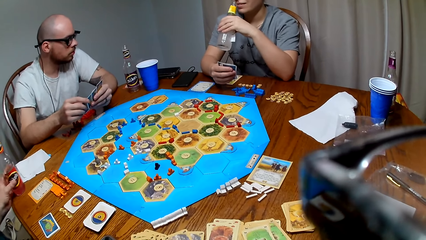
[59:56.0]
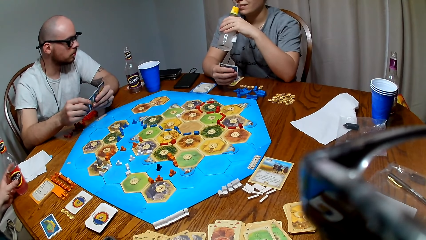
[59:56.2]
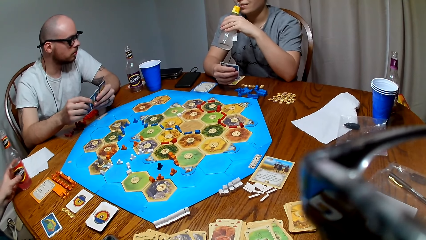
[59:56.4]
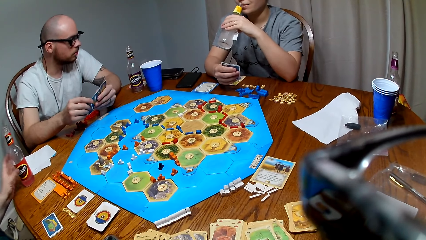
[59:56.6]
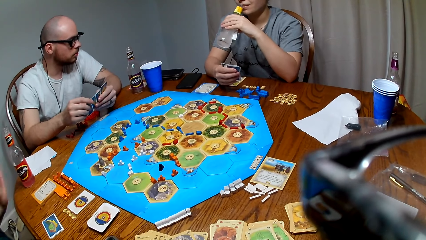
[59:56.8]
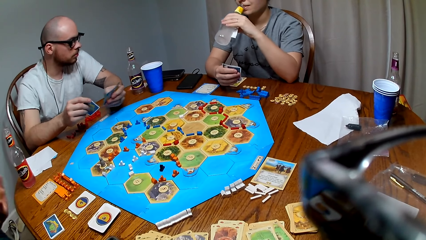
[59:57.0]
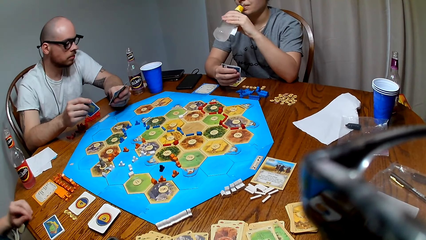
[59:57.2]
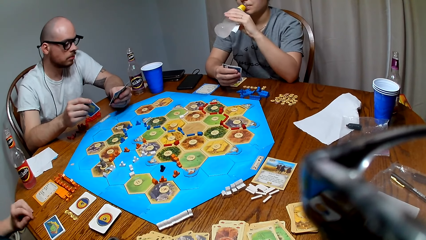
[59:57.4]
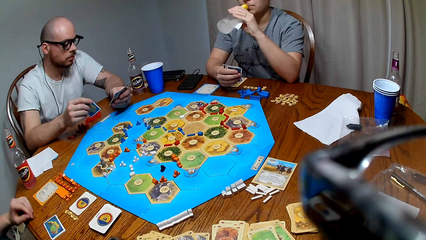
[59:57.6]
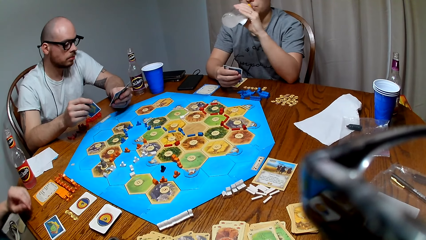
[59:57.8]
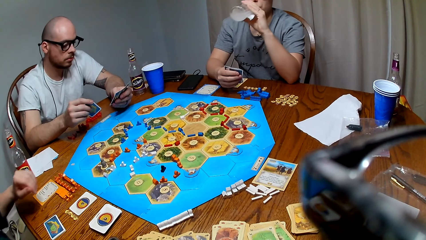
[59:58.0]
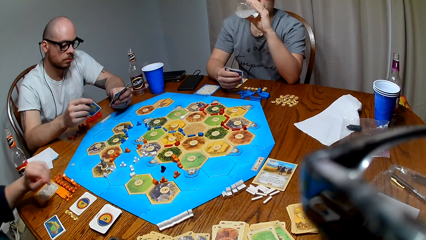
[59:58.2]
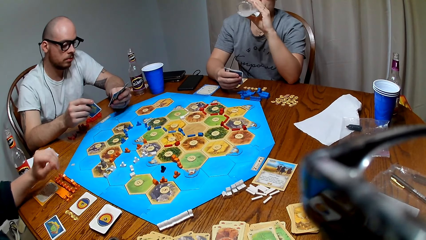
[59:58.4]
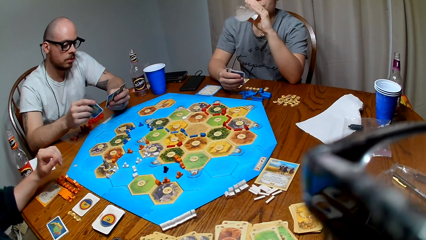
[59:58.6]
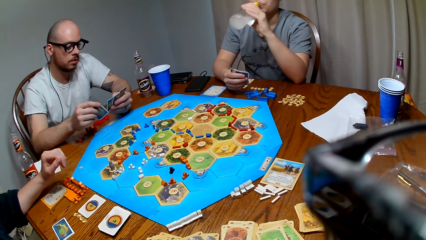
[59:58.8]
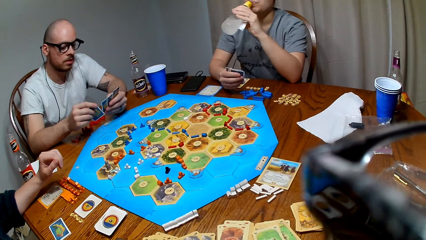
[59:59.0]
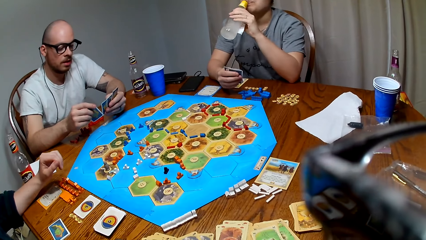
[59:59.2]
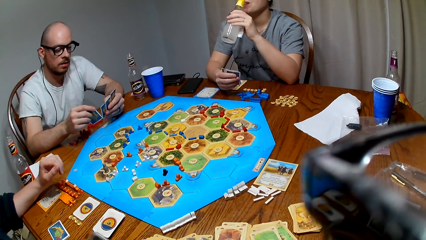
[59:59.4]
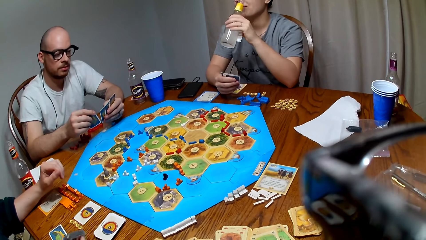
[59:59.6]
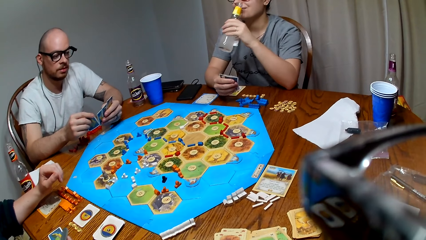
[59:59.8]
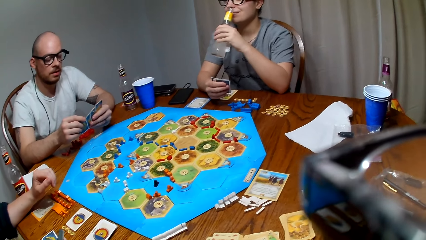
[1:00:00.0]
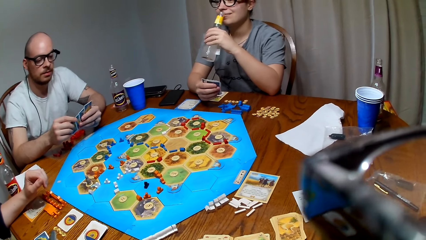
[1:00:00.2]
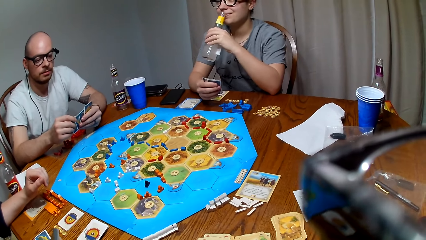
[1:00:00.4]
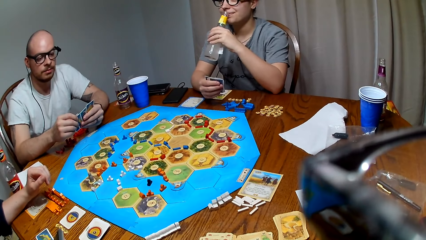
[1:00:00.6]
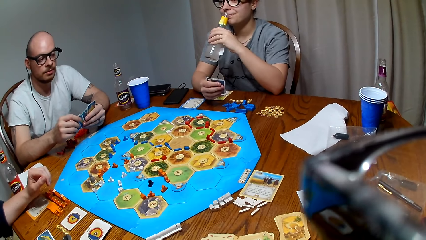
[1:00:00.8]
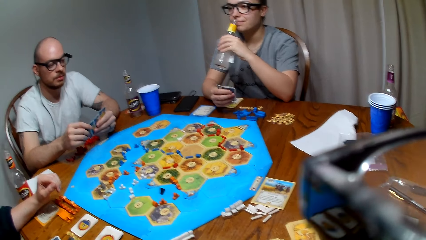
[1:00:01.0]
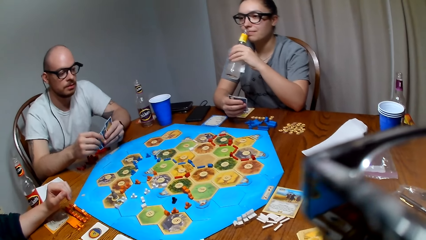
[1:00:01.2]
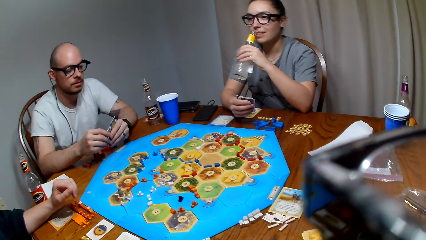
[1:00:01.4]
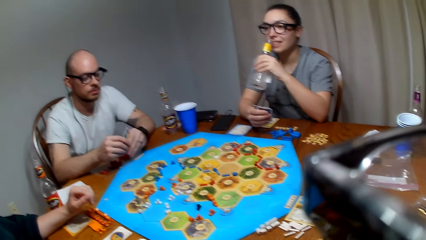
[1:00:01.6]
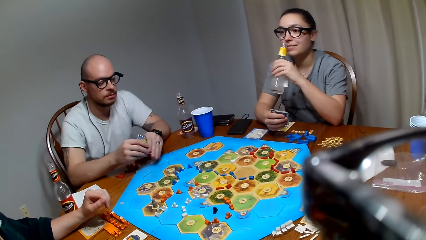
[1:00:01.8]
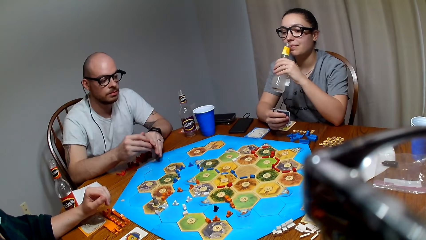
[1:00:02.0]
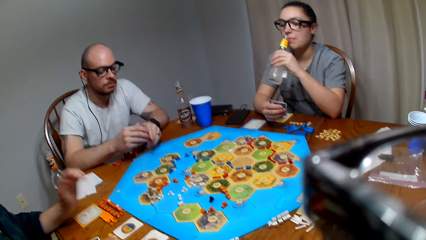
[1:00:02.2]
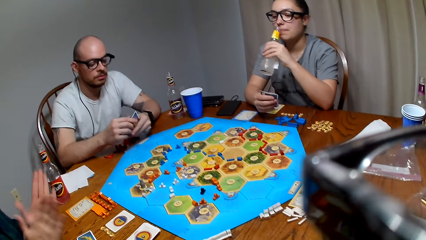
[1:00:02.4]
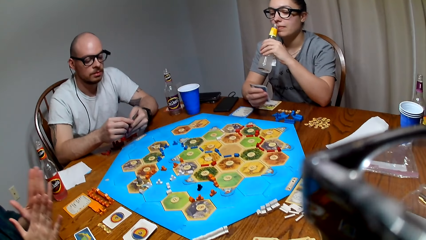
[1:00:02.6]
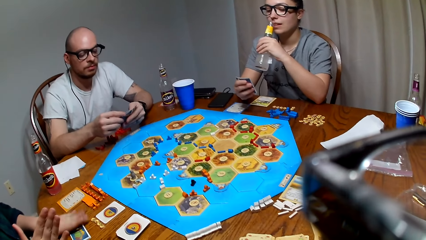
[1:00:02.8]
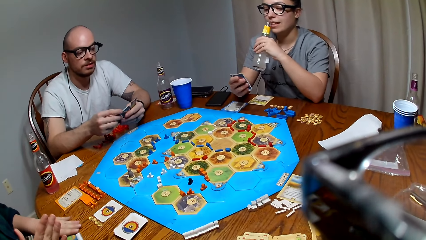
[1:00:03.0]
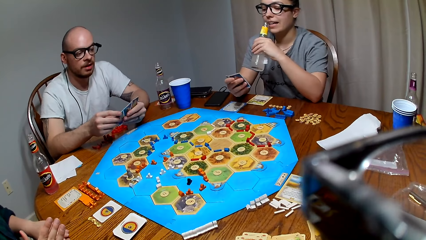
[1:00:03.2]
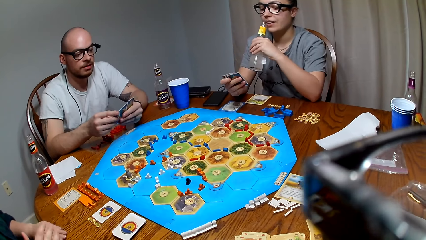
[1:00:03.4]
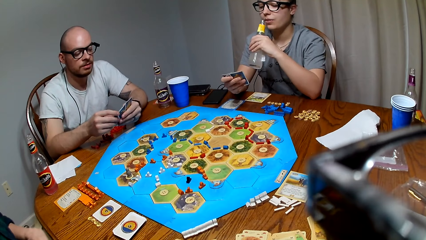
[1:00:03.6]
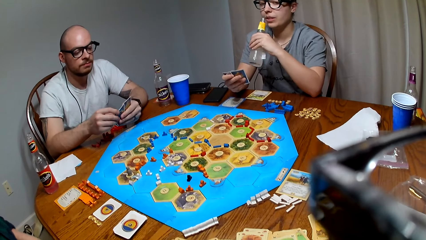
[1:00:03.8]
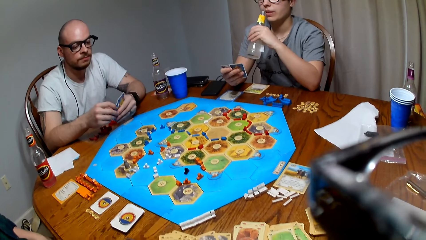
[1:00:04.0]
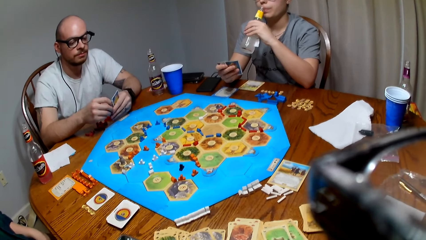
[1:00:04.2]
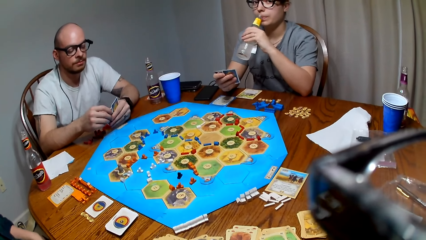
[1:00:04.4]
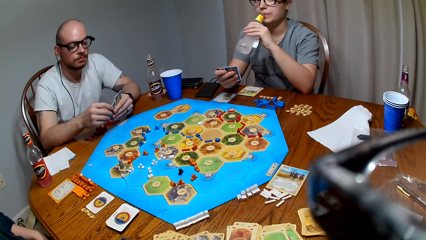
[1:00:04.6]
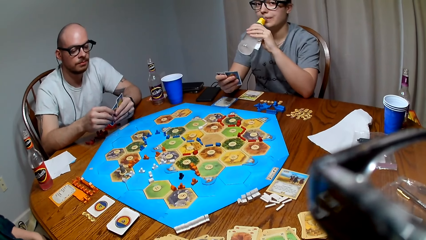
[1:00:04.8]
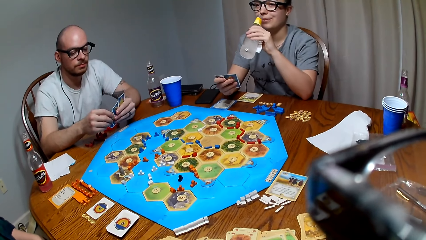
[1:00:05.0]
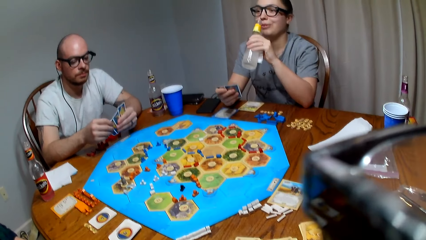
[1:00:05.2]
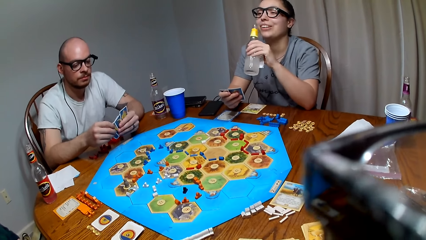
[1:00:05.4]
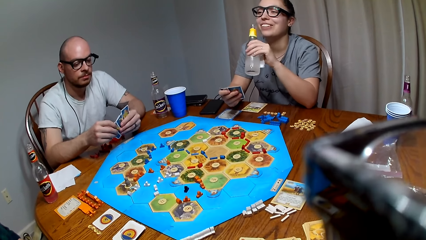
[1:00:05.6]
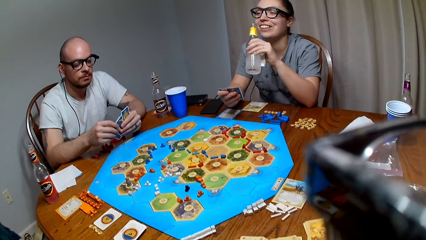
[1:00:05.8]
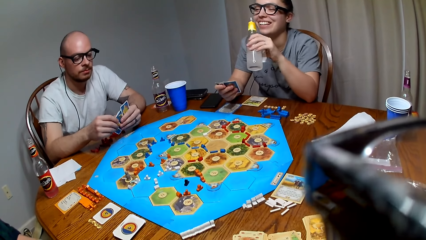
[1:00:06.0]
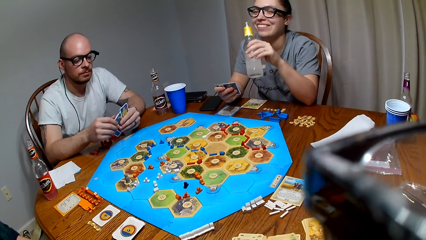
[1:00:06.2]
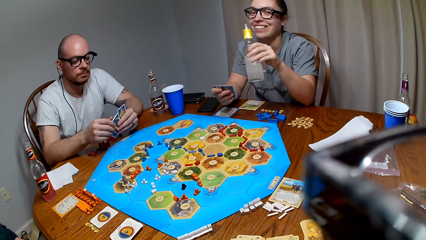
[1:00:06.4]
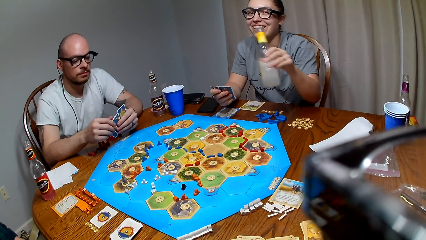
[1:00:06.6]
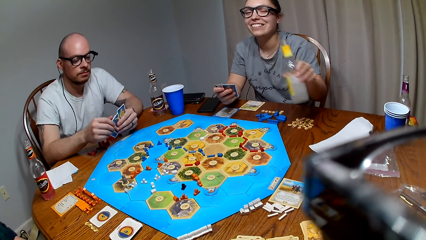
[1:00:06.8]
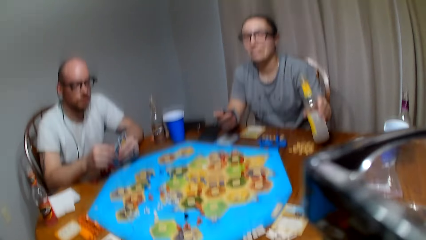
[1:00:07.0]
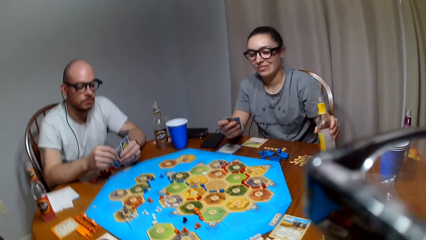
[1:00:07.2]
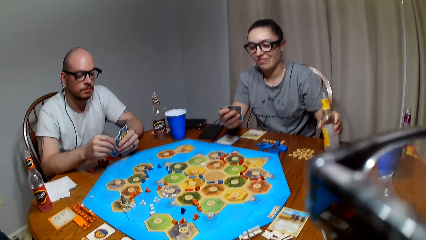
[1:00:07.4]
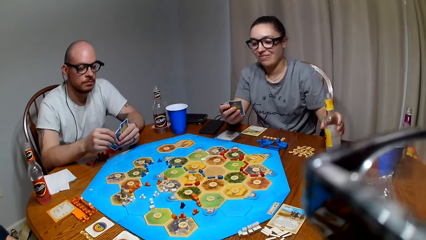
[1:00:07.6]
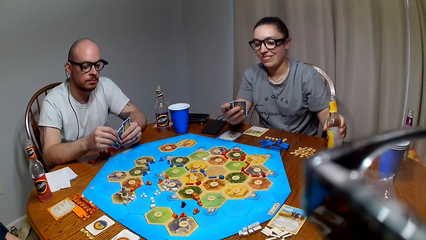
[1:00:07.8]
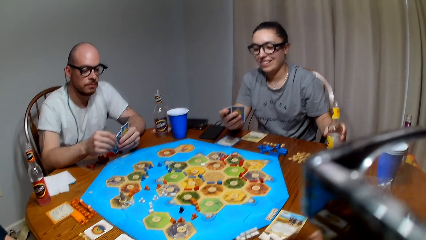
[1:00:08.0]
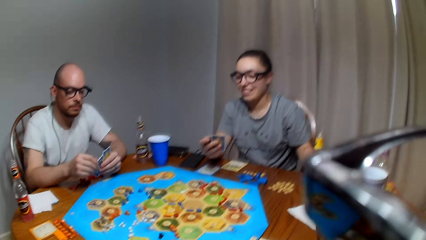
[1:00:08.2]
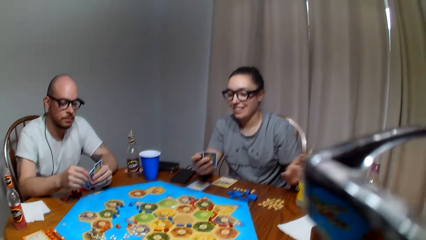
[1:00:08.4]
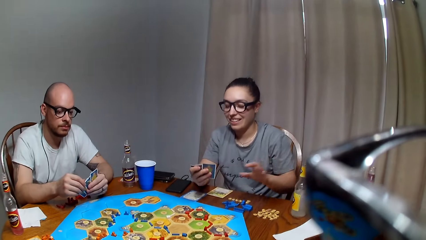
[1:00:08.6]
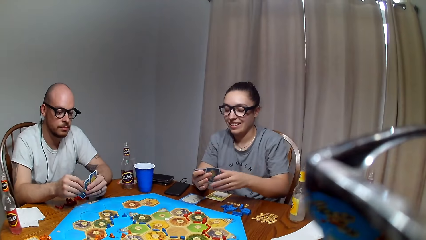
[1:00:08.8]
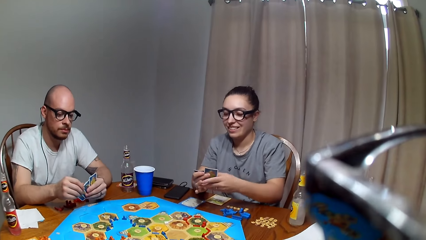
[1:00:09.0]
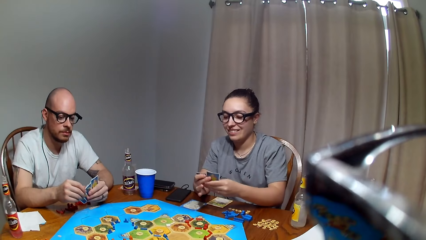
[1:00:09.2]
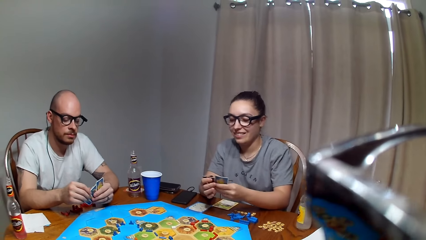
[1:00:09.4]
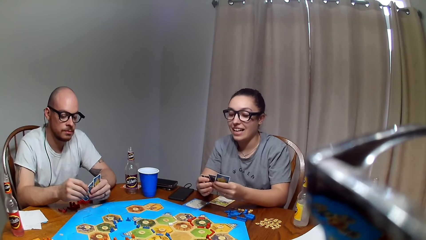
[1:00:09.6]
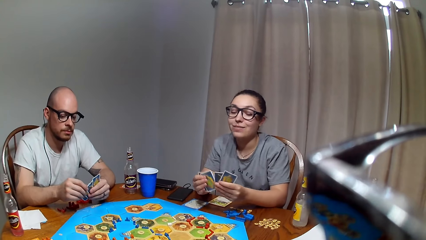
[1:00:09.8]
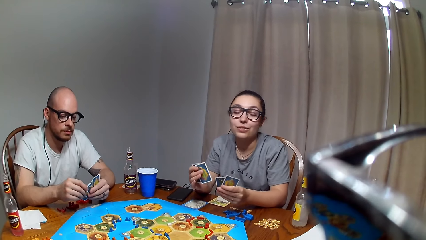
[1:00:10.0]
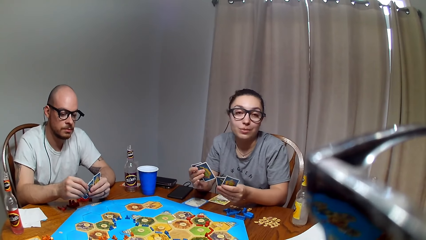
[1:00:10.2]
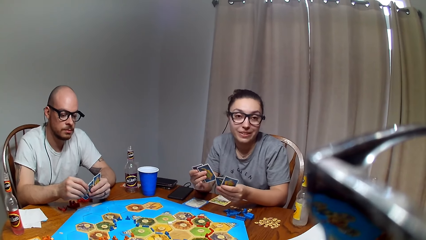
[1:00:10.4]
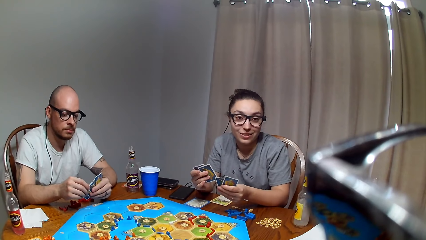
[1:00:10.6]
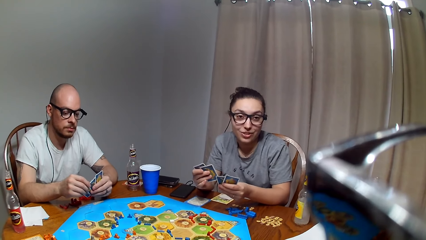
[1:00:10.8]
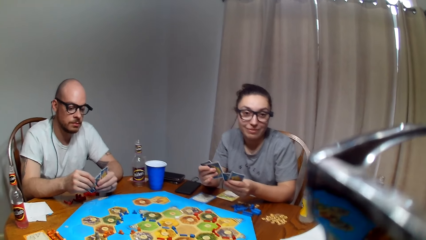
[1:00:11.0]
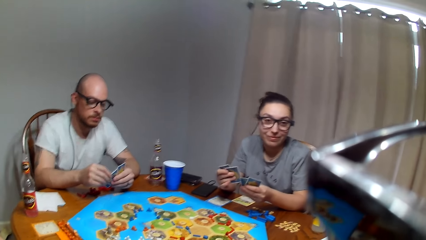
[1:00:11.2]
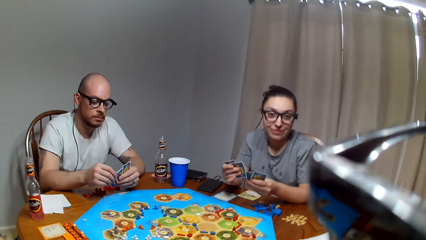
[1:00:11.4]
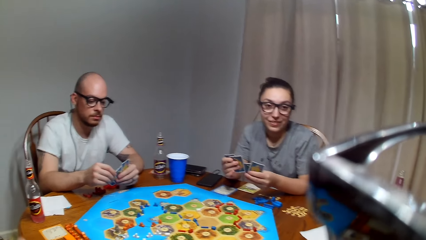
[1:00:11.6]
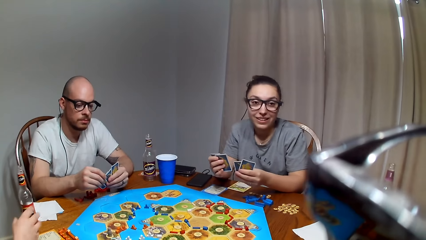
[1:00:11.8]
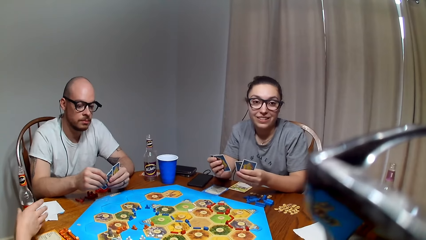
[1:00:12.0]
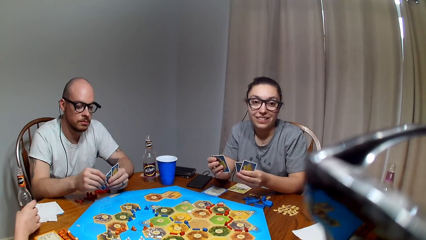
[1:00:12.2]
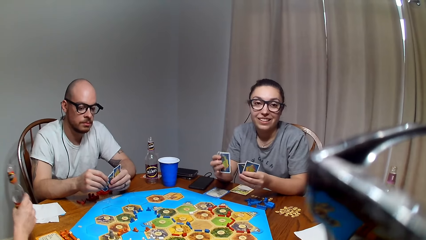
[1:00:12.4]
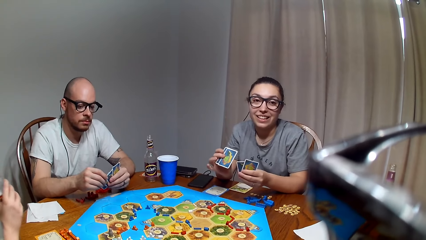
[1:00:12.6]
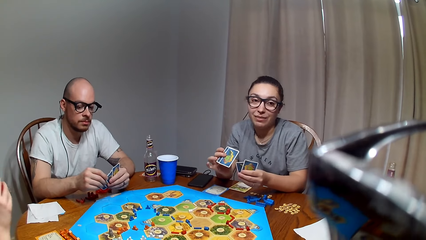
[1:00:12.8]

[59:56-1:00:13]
A lady places a drink bottle on the table. She picks cards from the table. Another lady places the drink on the table. The other lady holds the cards with both hands.
